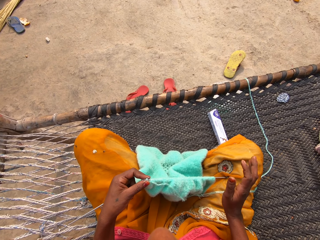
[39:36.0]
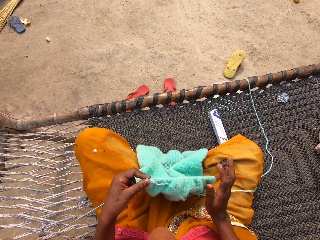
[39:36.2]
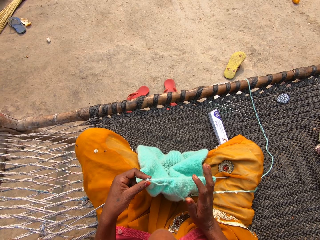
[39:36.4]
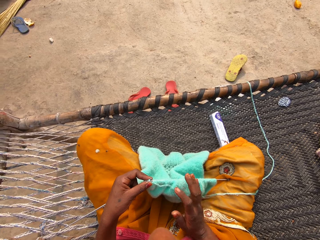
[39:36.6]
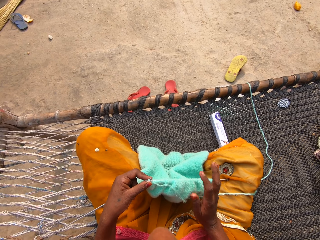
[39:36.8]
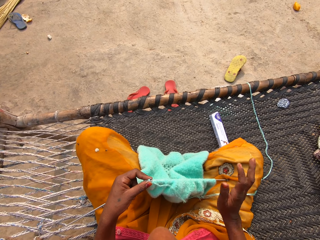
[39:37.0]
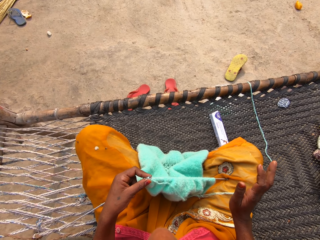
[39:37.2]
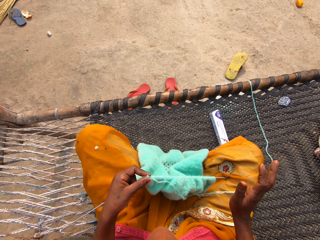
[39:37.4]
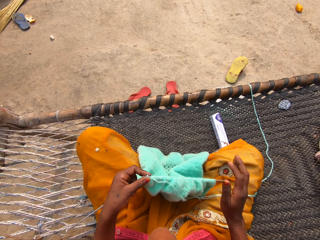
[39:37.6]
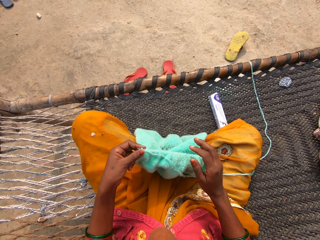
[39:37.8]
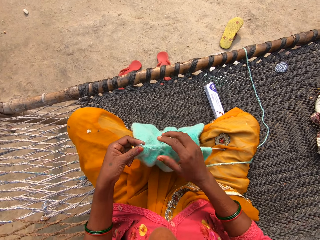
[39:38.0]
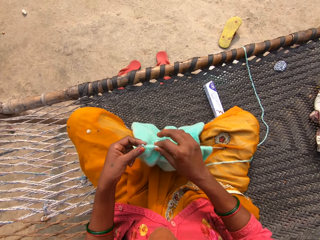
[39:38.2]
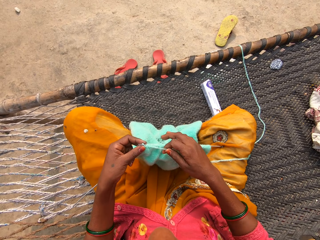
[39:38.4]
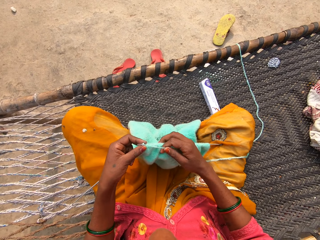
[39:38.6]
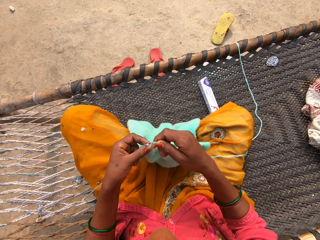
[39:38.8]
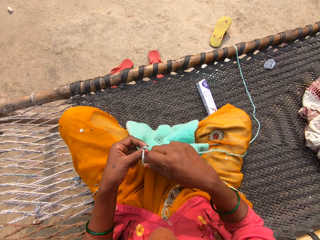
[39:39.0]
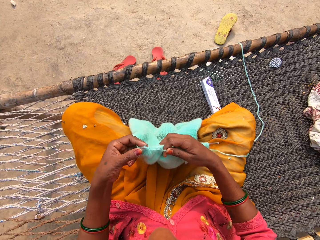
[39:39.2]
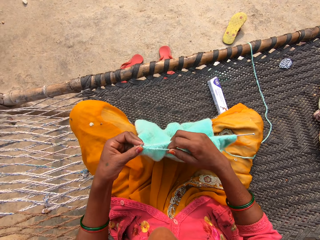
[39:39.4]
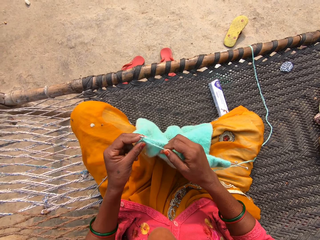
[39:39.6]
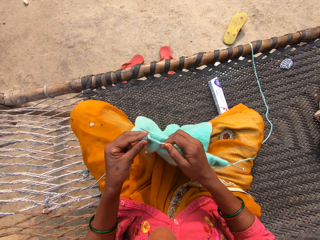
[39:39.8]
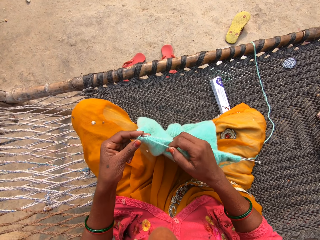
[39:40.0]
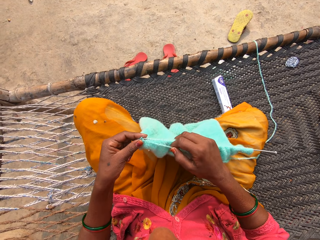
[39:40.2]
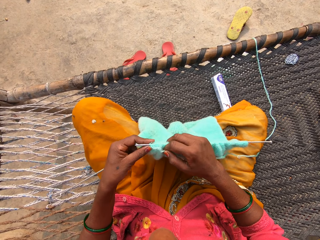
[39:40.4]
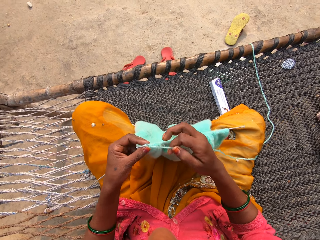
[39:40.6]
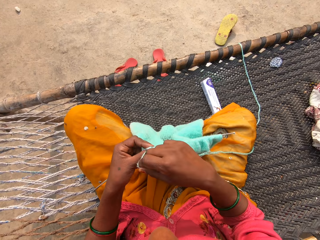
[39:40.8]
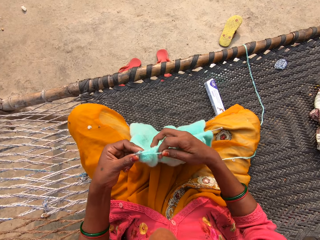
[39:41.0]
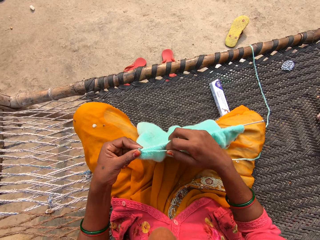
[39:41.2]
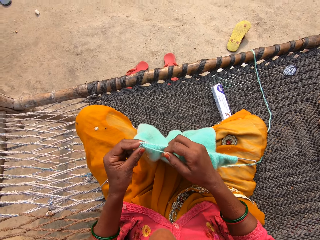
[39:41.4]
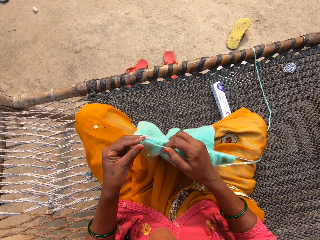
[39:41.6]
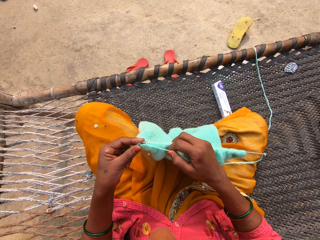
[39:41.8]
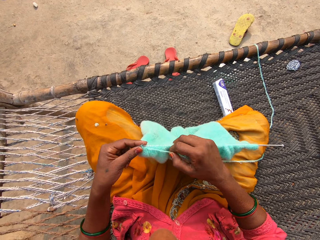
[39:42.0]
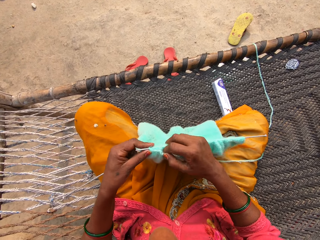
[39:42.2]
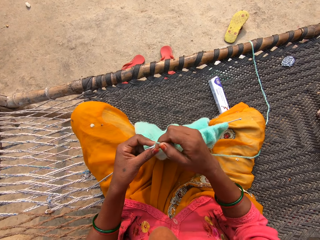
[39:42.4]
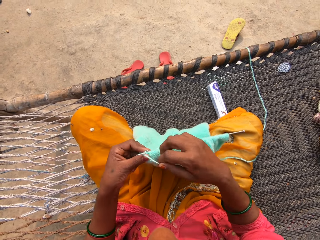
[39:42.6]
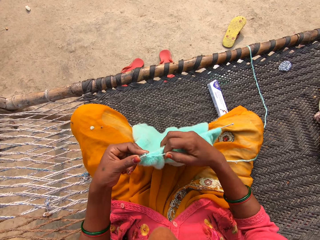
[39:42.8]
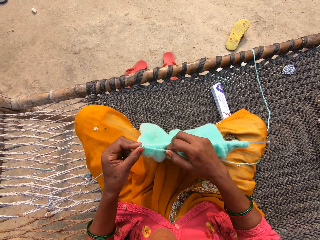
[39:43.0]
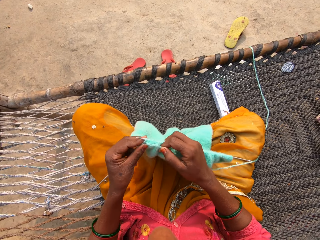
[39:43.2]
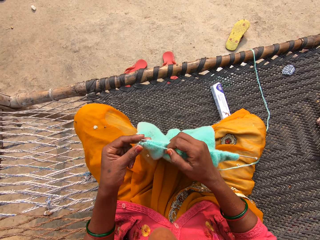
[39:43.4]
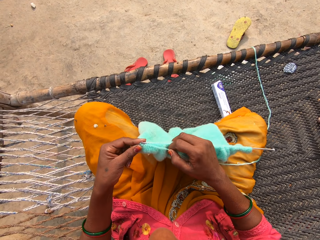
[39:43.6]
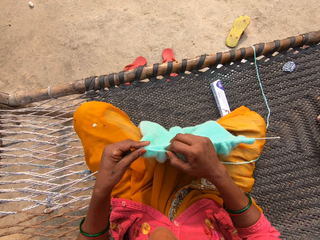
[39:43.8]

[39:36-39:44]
The camera wearer moves her right hand. She holds the yarn with her right hand. She loops the yarn on a knitting needle or pin. She knits the fabric with two knitting pins and yarn on a rattan mat. She loops the yarn on the knitting needle. She knits the fabric with the knitting needle. She loops the yarn on the knitting needle. She knits the fabric with the knitting needle.

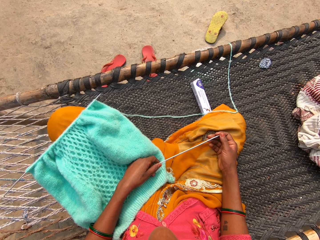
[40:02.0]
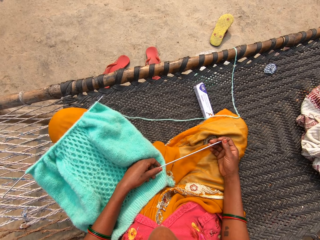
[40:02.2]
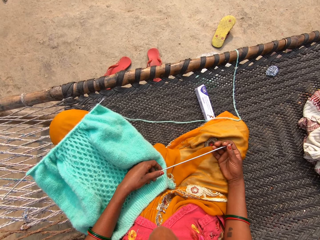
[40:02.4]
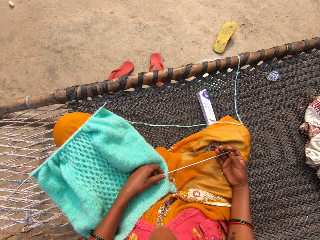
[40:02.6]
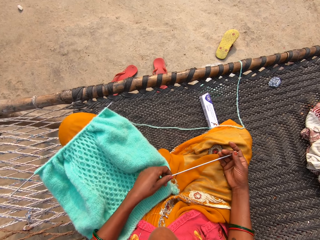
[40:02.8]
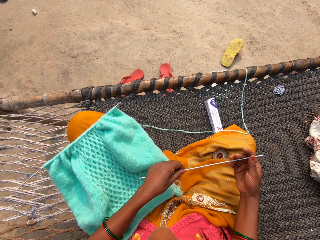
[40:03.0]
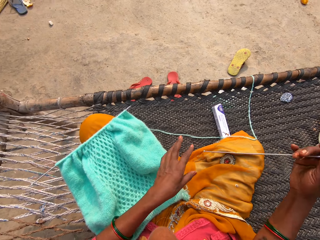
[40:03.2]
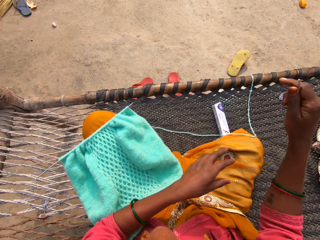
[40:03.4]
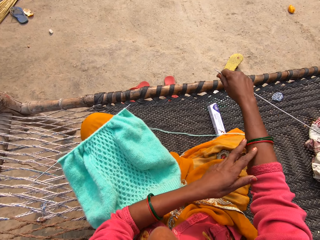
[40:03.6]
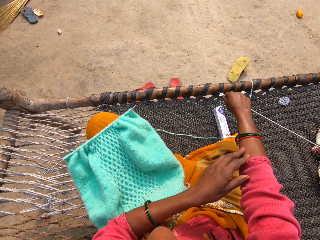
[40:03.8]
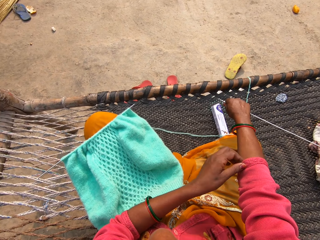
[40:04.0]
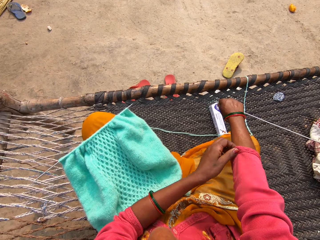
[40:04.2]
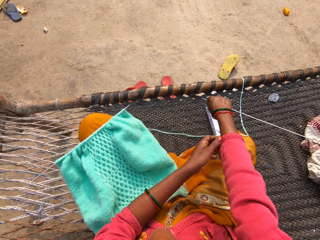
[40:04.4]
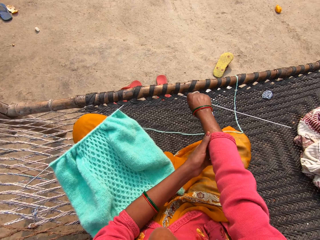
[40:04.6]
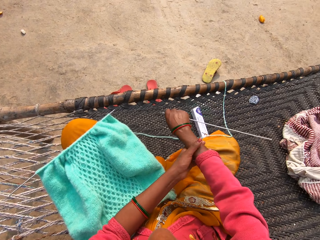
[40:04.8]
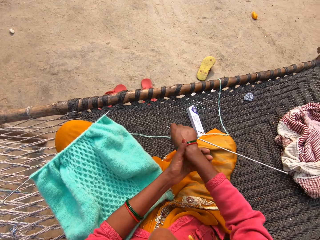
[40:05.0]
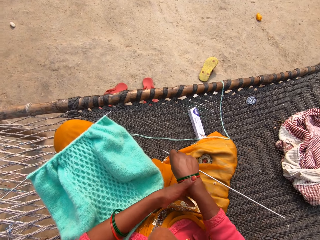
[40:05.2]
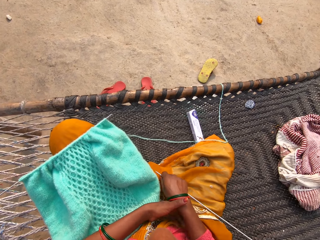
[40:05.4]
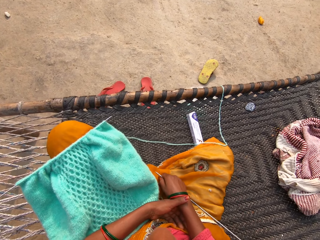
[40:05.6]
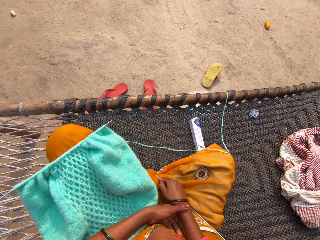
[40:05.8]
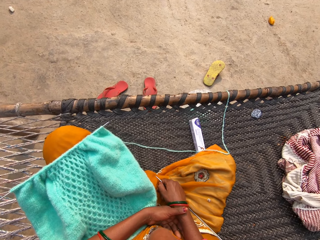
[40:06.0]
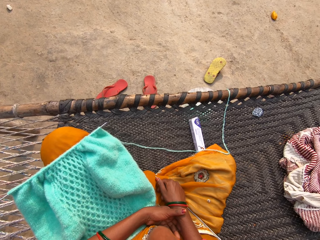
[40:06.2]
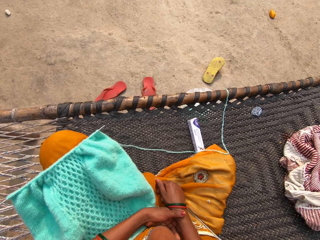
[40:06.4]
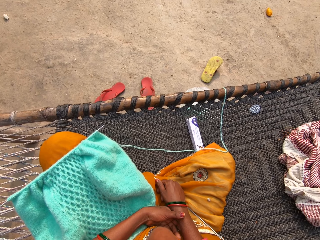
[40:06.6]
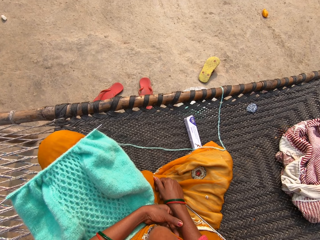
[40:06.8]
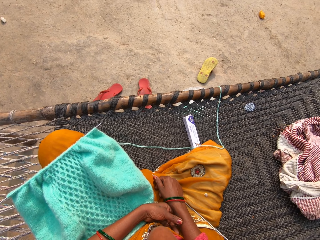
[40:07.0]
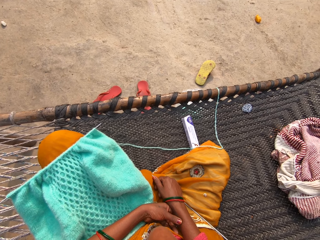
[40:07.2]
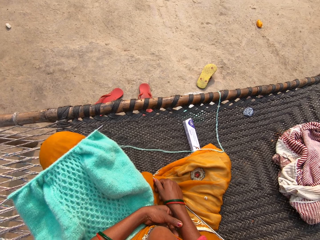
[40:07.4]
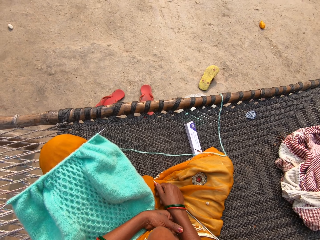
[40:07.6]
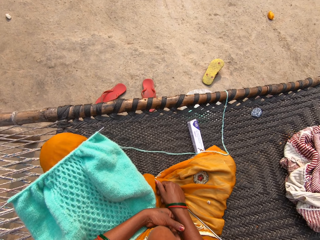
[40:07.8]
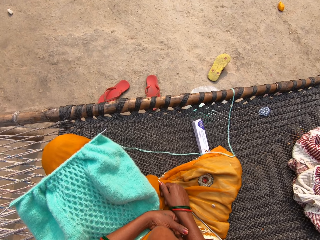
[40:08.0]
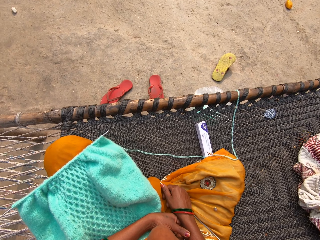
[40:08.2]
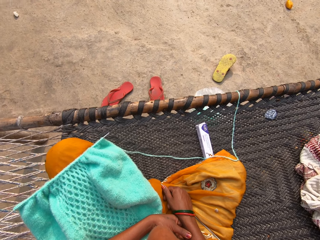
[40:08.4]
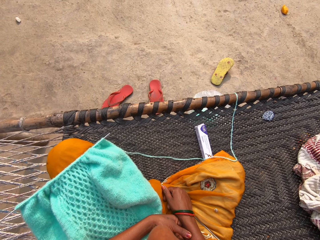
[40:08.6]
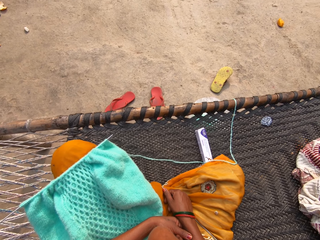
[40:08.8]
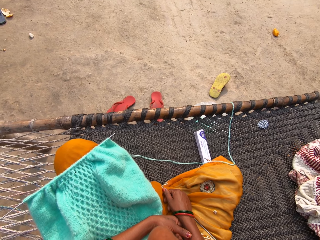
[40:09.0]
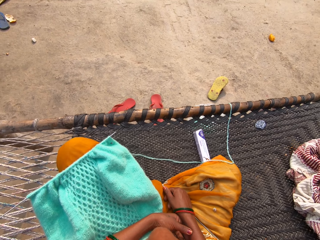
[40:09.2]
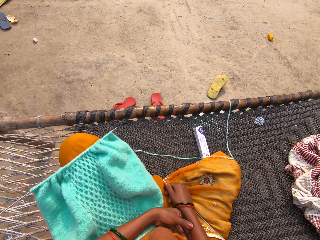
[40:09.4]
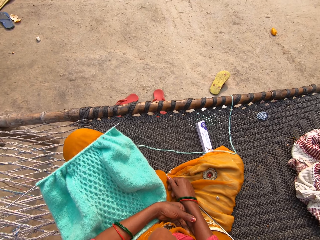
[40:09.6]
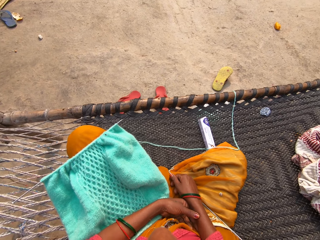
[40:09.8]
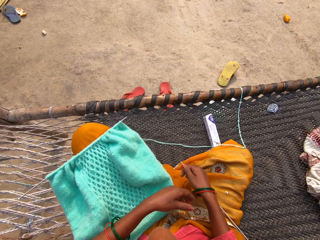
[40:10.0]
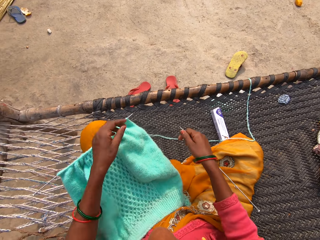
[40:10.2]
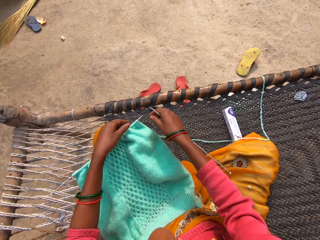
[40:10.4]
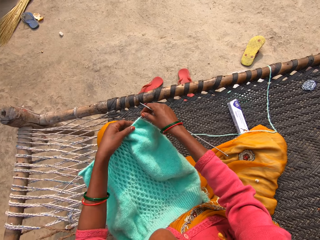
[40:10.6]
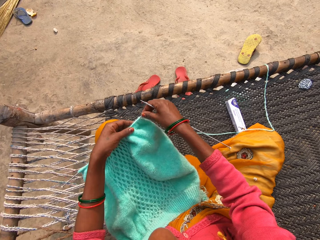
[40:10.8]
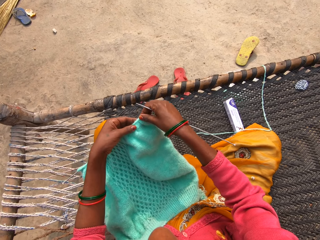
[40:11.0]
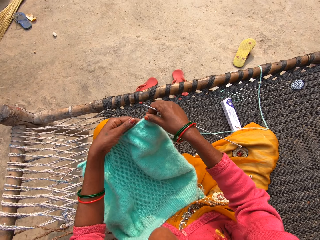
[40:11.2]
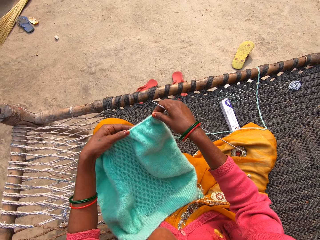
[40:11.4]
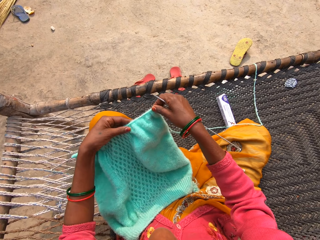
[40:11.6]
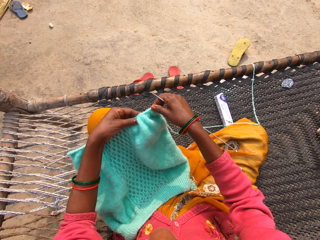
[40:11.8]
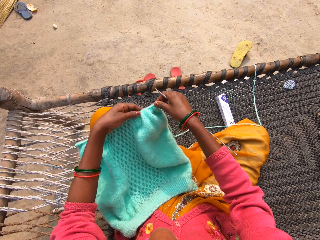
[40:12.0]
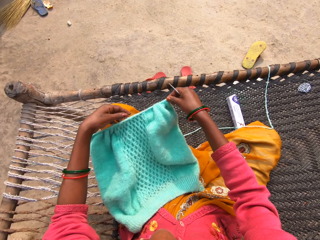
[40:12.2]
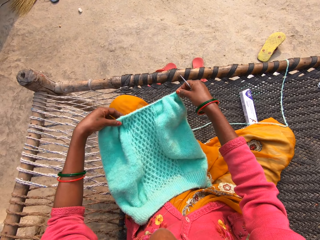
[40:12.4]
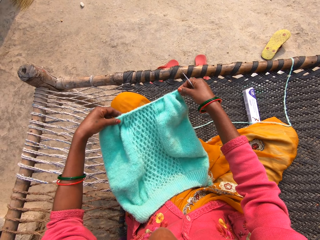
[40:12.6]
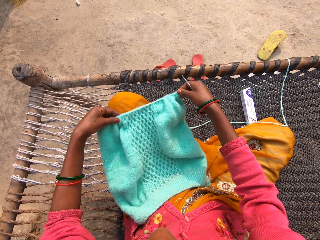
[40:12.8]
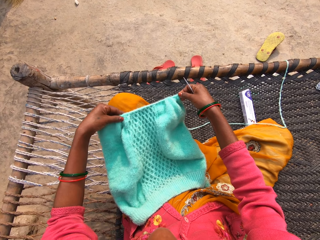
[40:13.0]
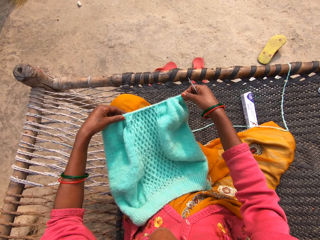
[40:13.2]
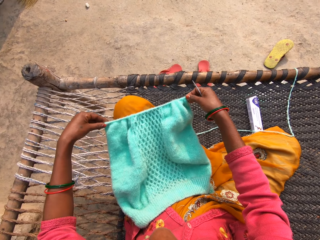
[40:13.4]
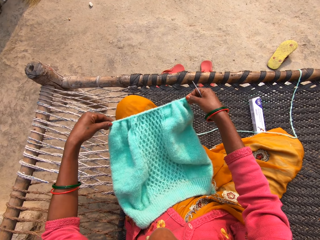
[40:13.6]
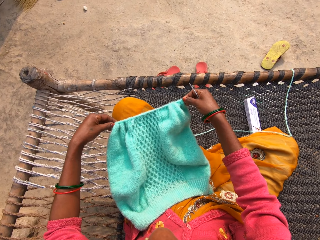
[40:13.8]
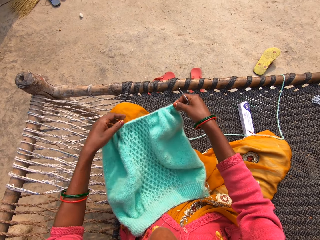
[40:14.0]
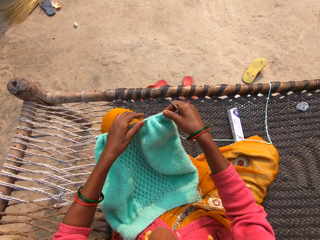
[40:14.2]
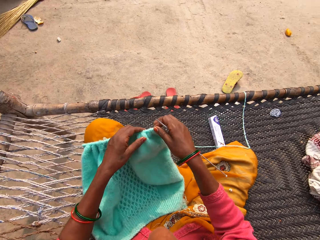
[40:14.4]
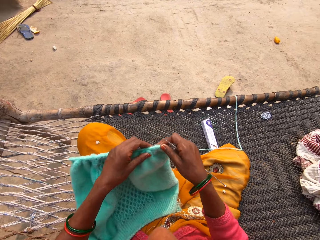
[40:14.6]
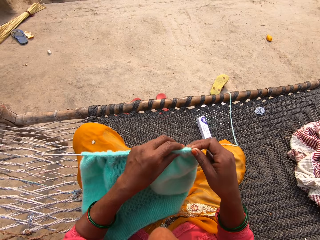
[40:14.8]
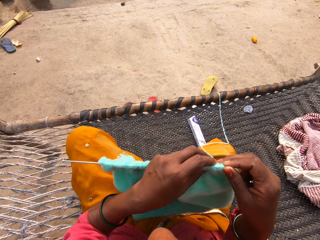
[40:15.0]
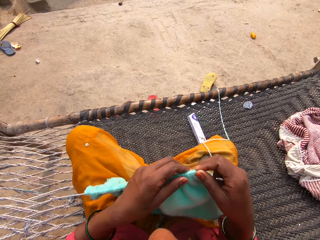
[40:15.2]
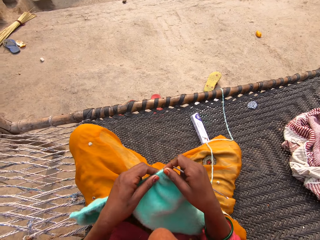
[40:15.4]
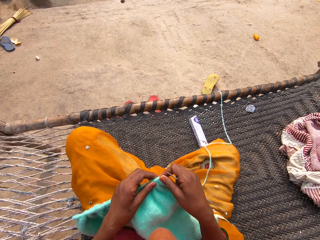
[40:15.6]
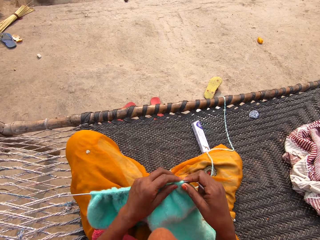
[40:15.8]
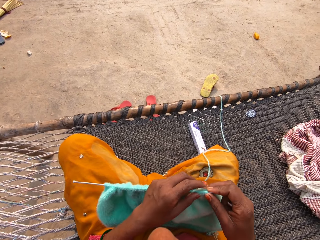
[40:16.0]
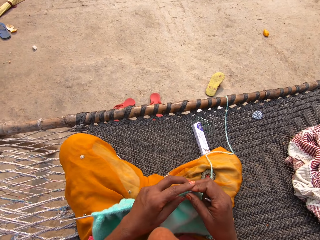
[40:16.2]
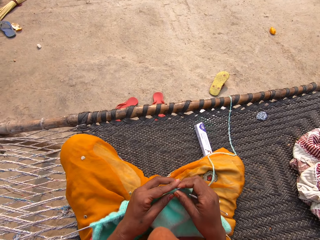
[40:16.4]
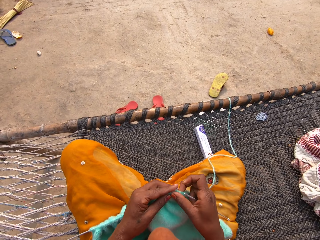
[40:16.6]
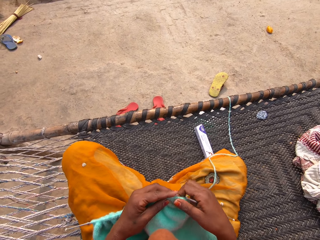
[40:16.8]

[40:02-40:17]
The camera wearer holds the left knitting pin with her right hand. She adjusts her right sweater sleeve with her left hand. She looks around the compound. She picks the garment. She picks up the yarn on her left leg on the rattan mat with both hands. She pulls the garment on the knitting needle. She adjusts the yarn with both hands.
